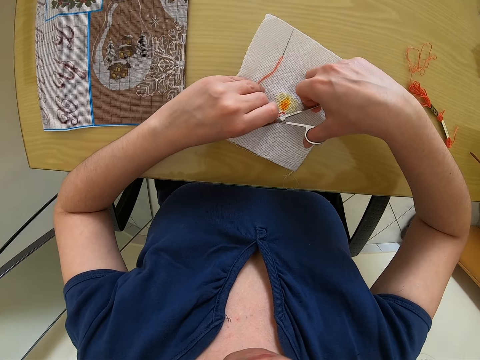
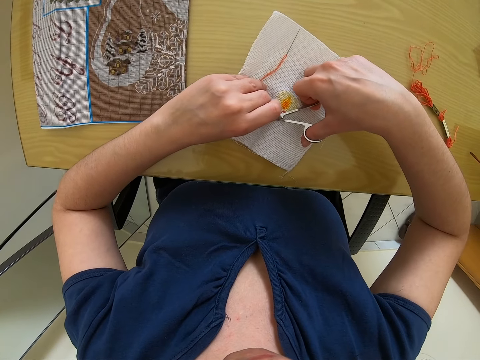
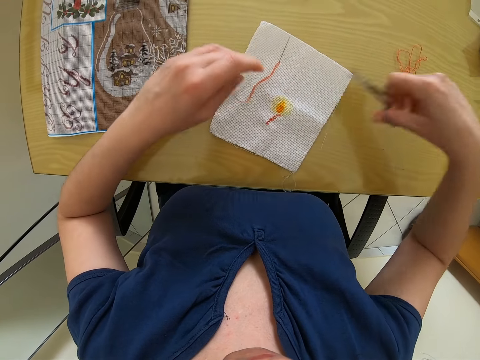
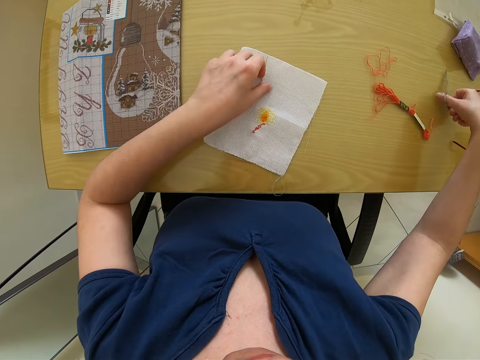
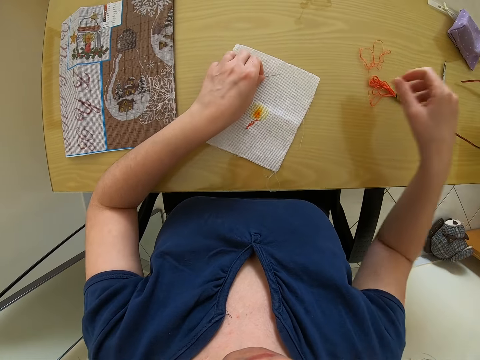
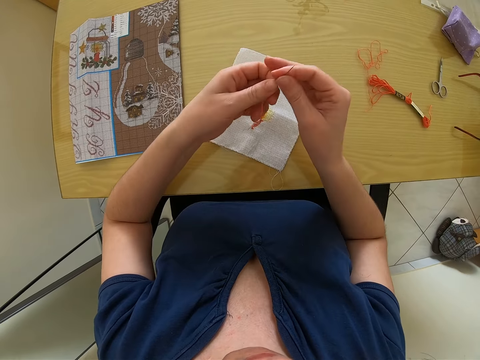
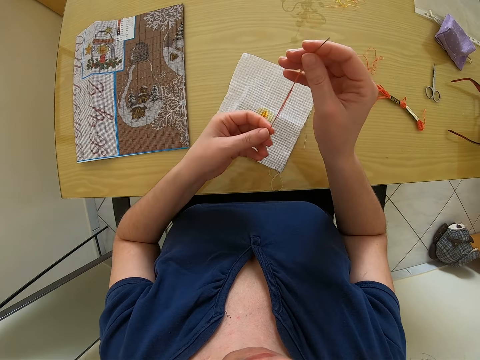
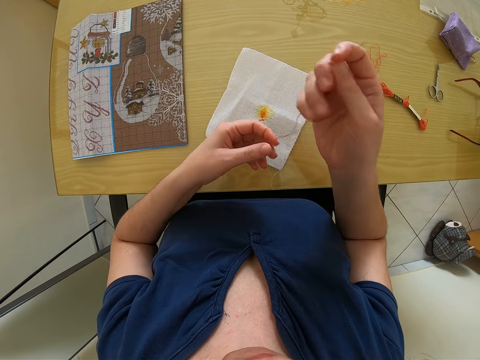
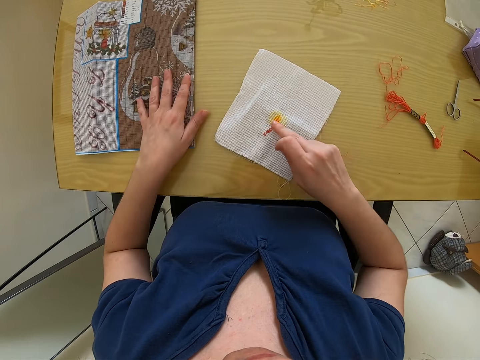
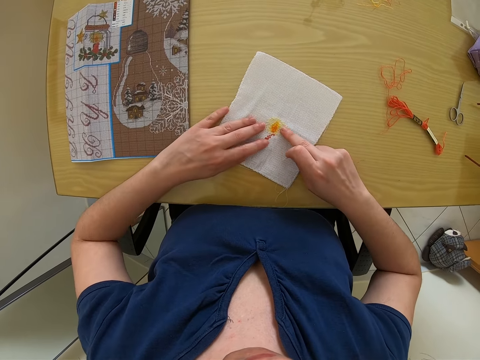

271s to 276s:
The camera wearer cuts the strand of thread on the white fabric with the scissors in their right hand. They drop the scissors on the table with their right hand. They pick up the threaded needle on the white fabric on the table with their left hand. They hold the needle with both hands. They arrange the embroidery fabric on the table with their left hand. They adjust the white fabric on the table with their left hand. They hold the clothing on the table.

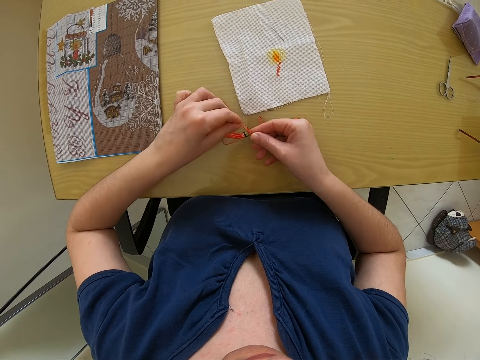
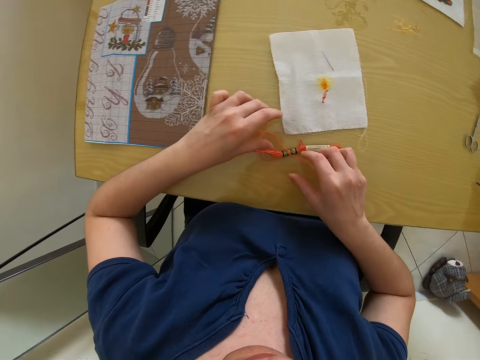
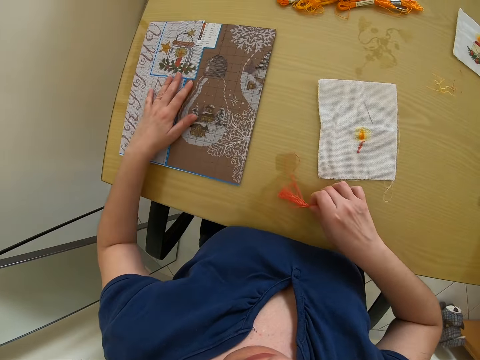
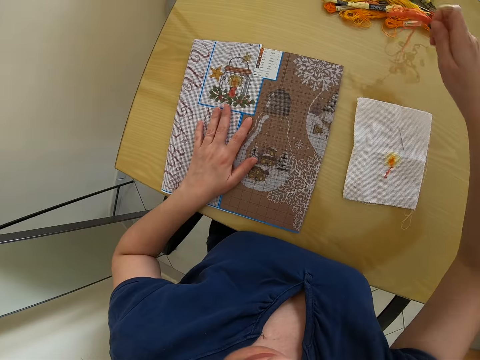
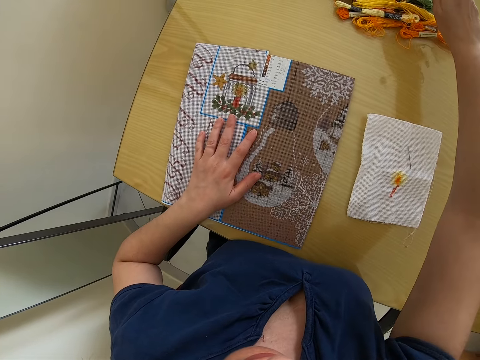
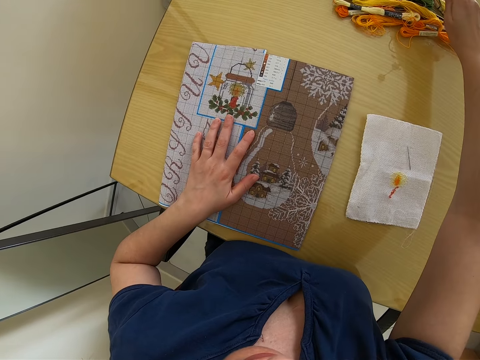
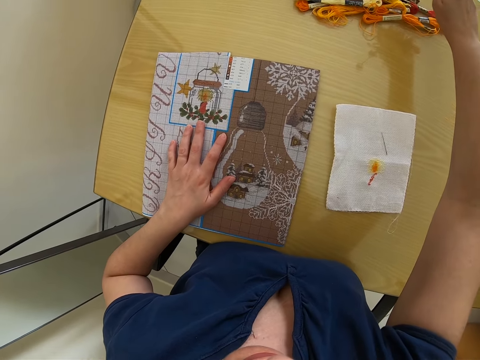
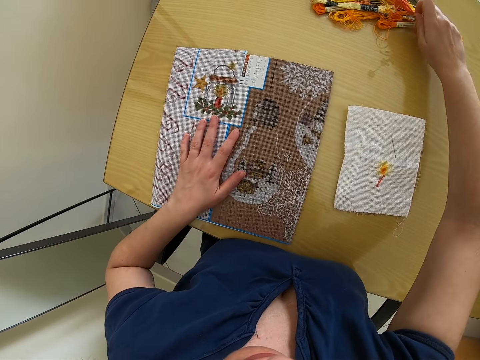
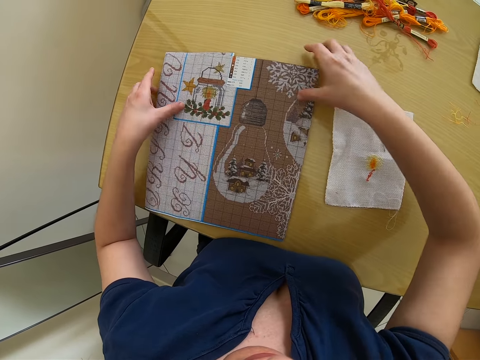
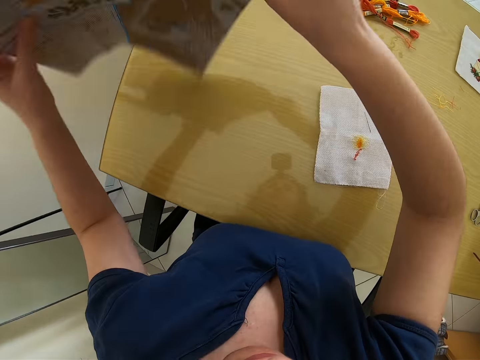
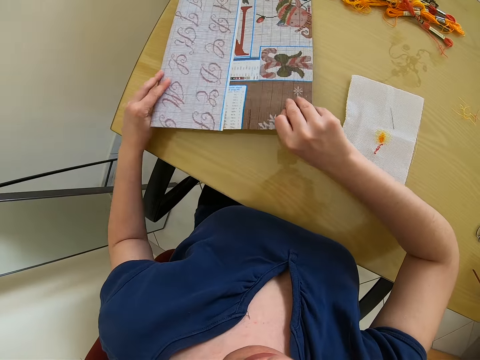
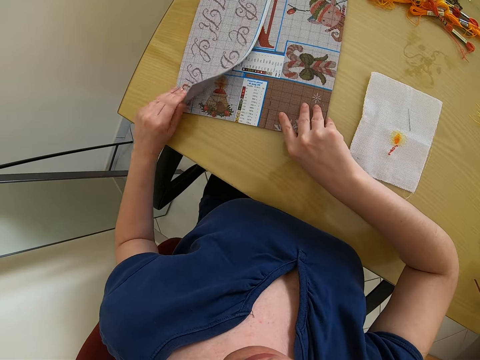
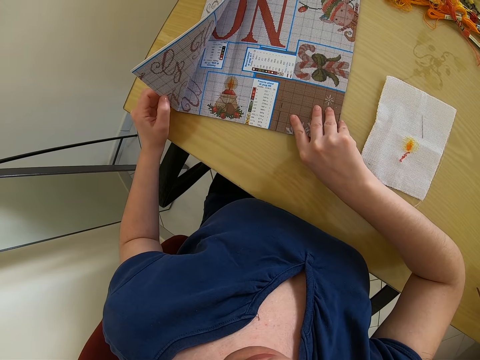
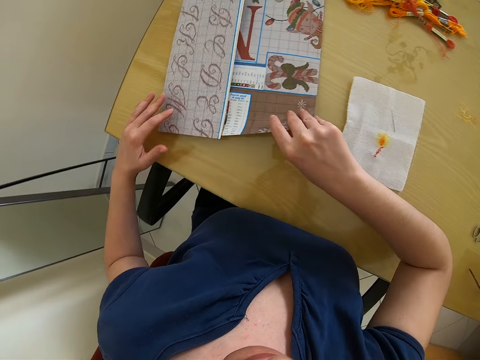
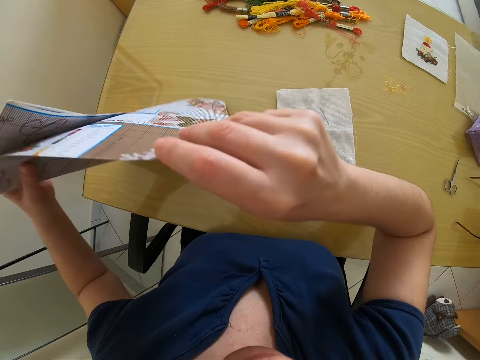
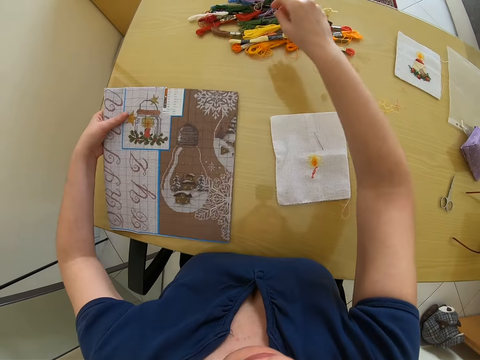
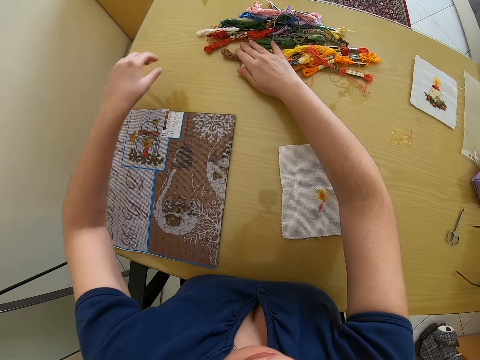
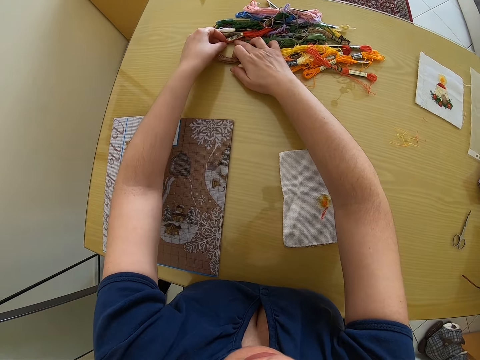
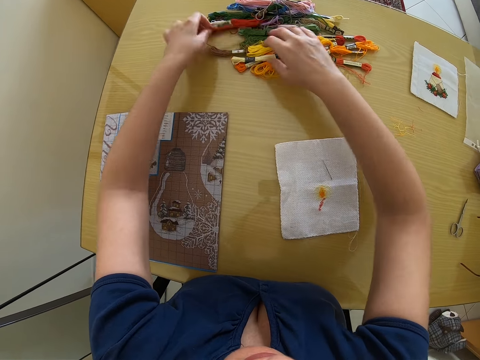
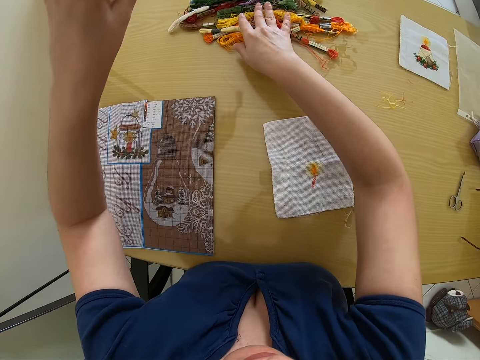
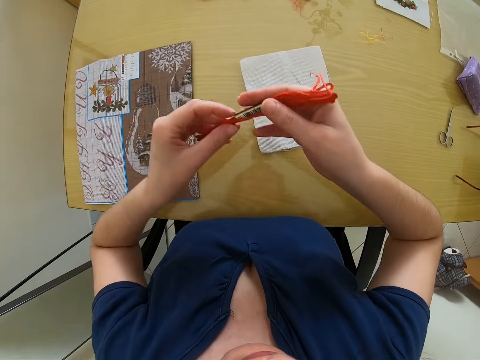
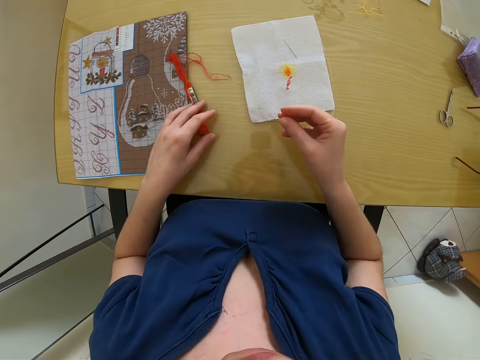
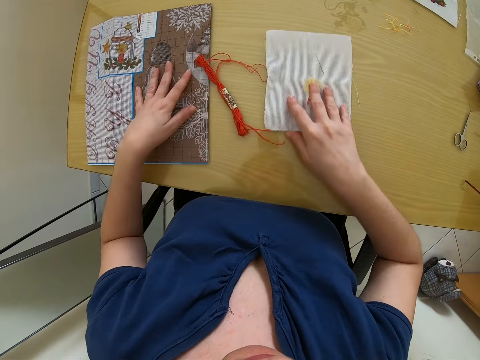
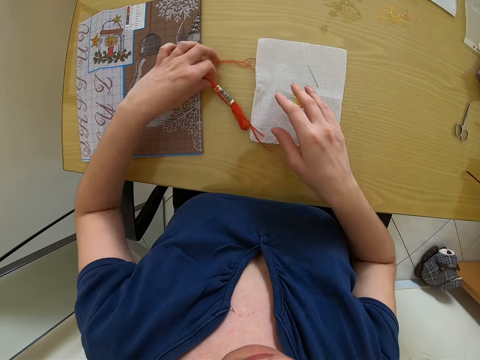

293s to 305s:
The camera wearer picks up the strand of thread from the table with her right hand. She drops the strand of thread on the table with her right hand. She flips the portrait on the table with both hands. She turns the copy cloth. She picks up a strand of thread from the table with her left hand.

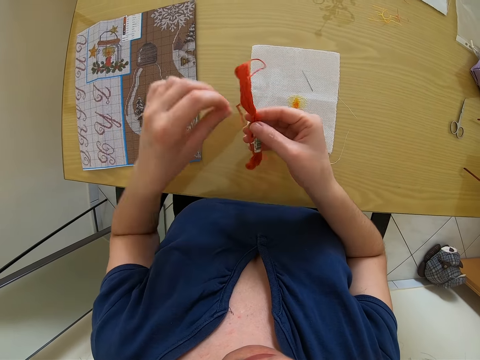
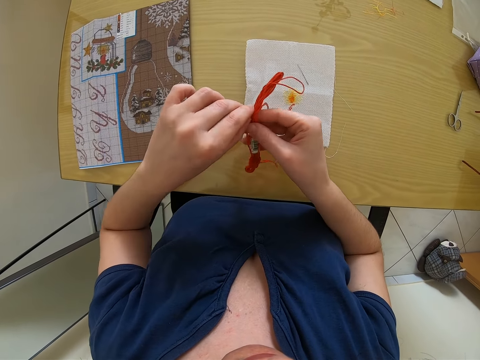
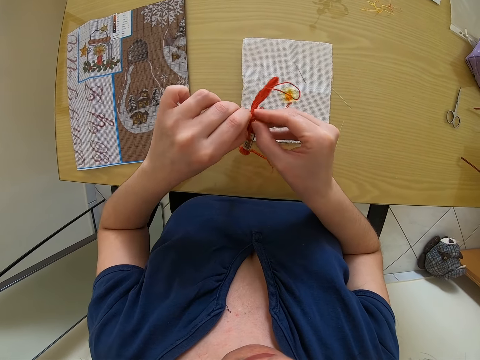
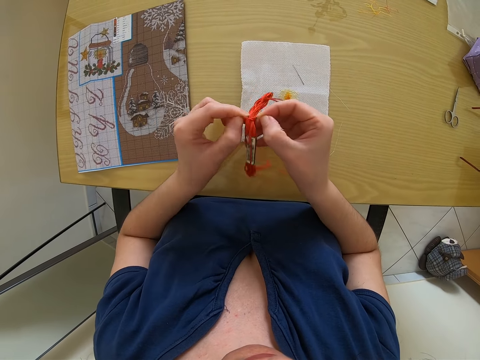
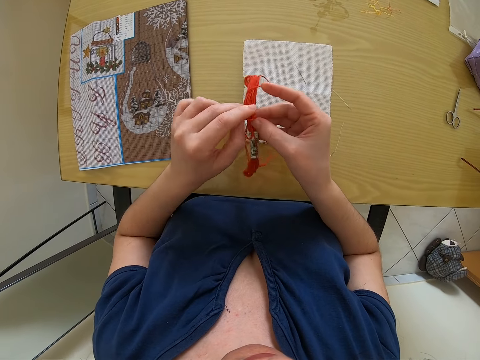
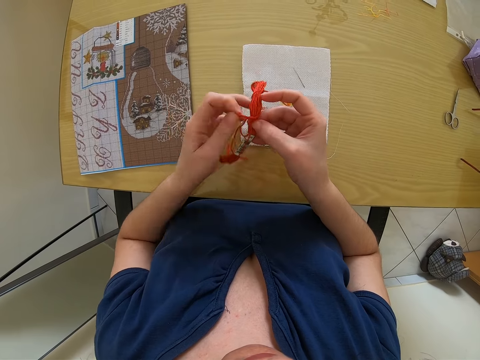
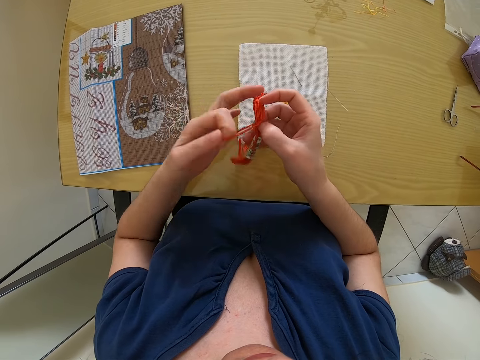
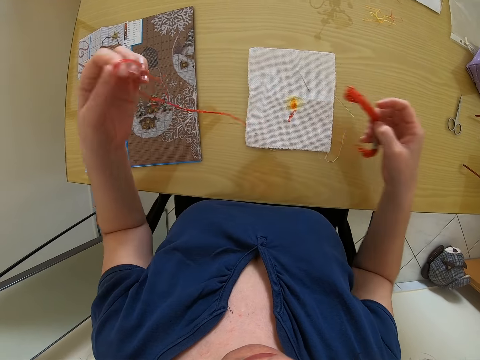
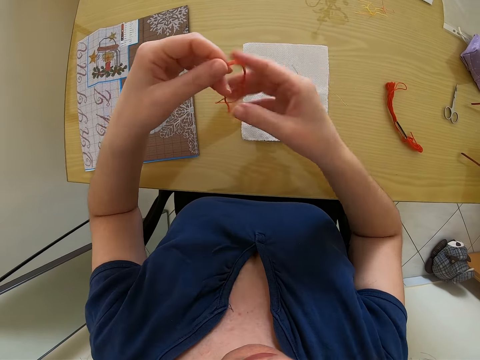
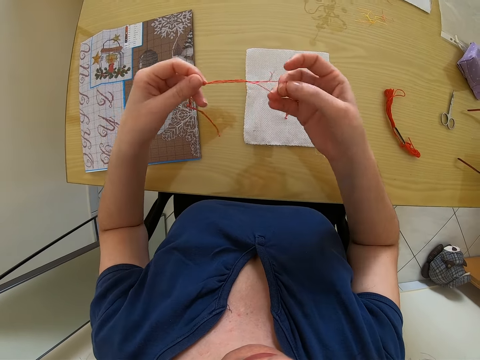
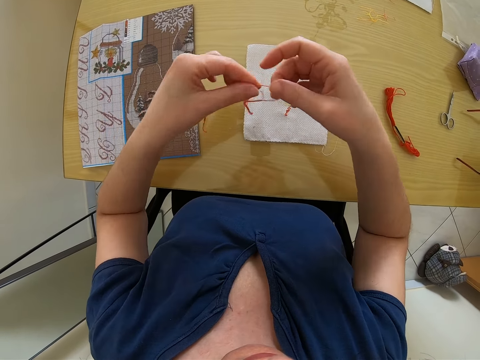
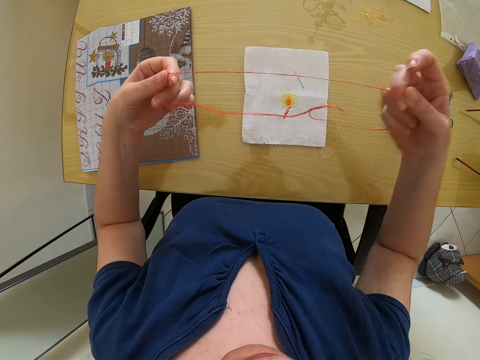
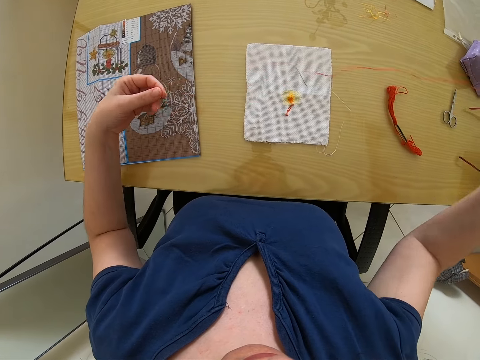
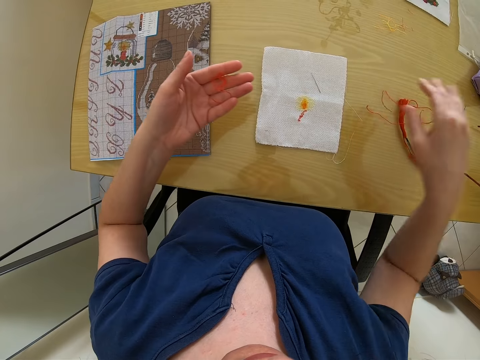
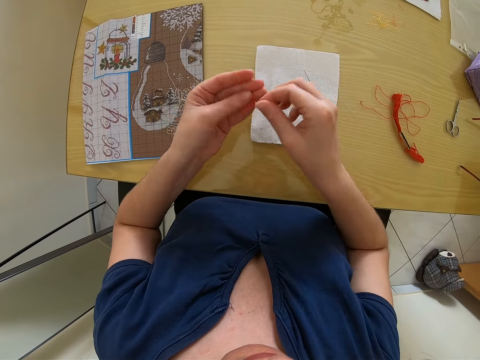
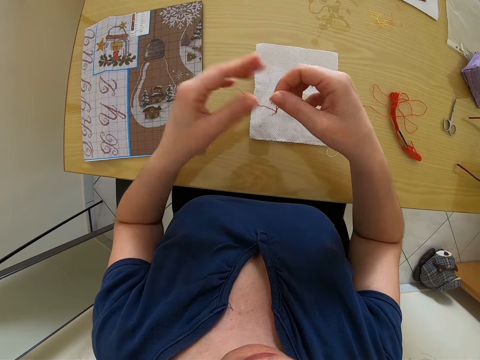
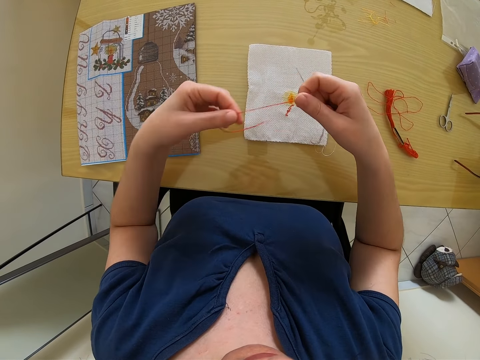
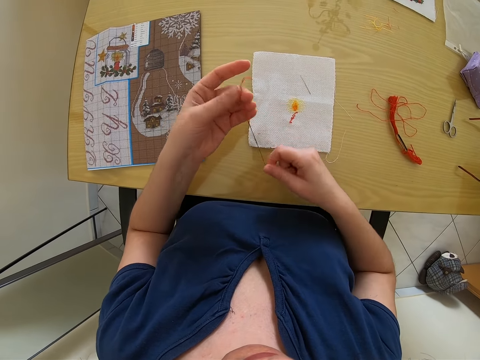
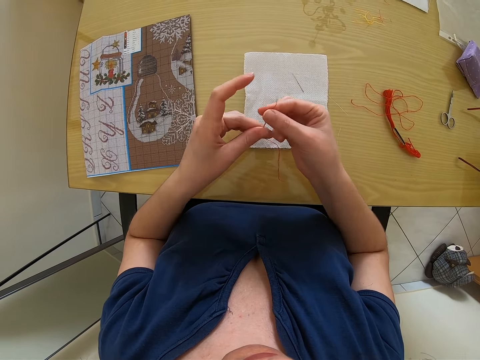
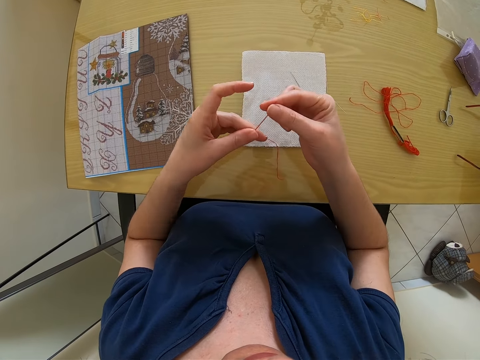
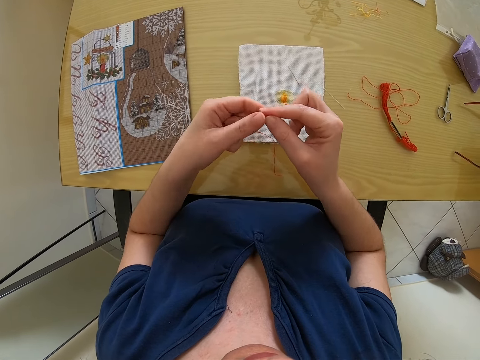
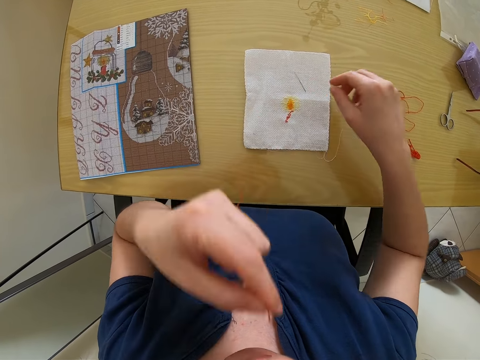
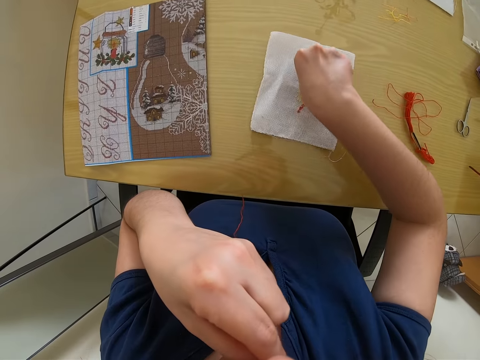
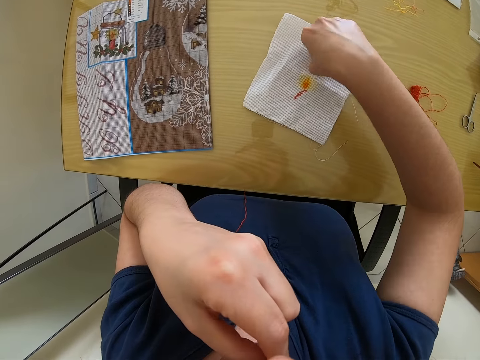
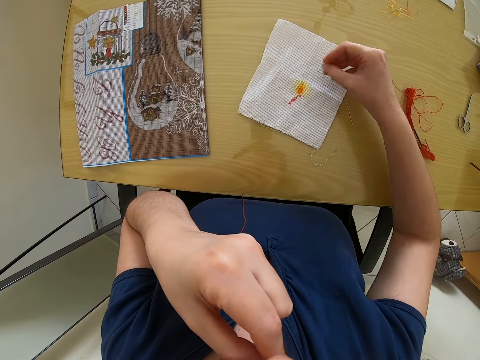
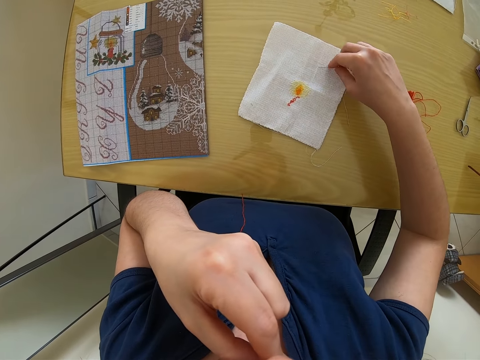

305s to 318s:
The camera wearer detaches a thread from the strand of thread with her left hand. She removes the thread from the strand of thread with her left hand. She drops the strand of thread in her right hand on the table. She straightens the thread with both hands. She puts the thread in her mouth with her left hand. She picks the needle from the piece of cloth on the table with her right hand. She licks the thread.
